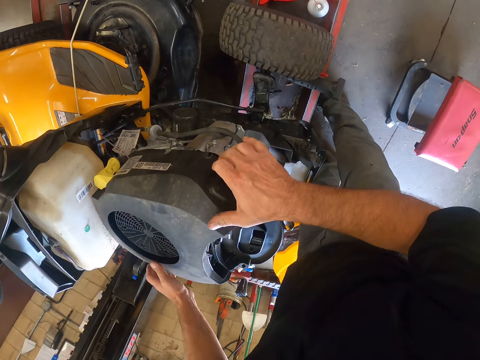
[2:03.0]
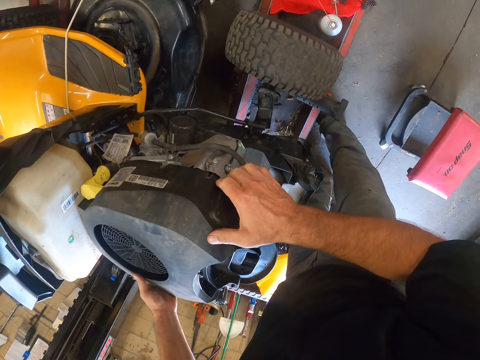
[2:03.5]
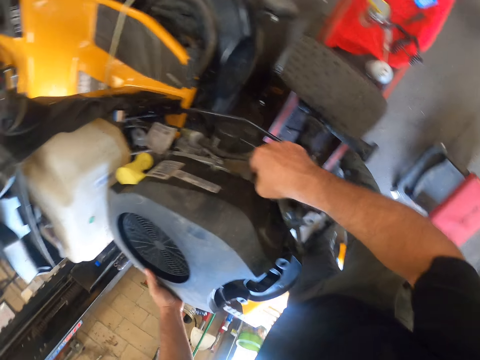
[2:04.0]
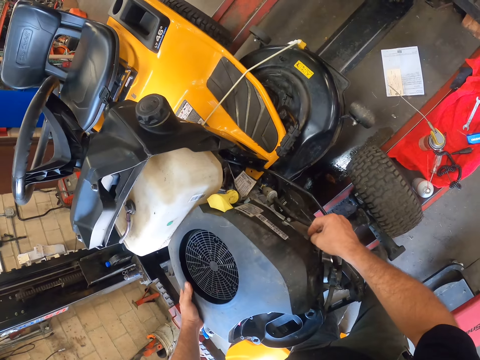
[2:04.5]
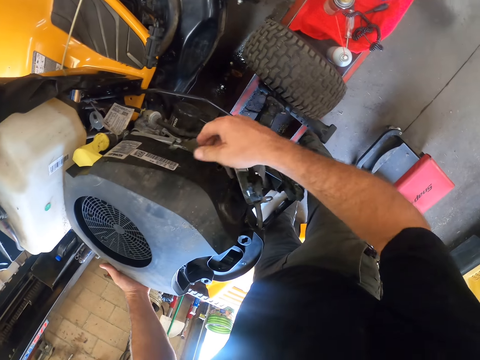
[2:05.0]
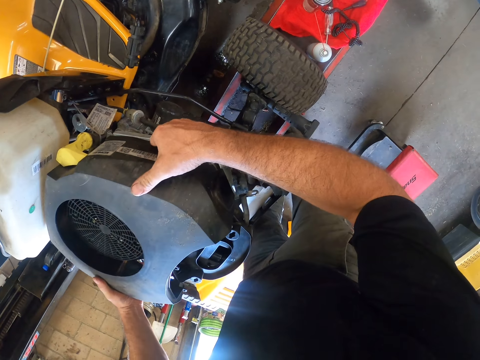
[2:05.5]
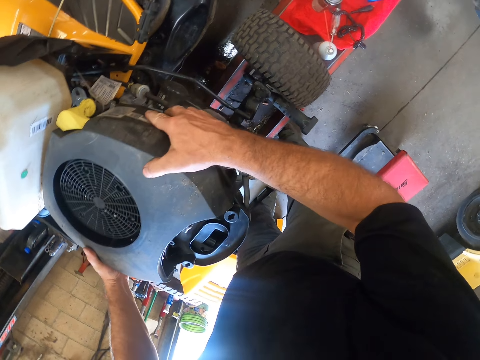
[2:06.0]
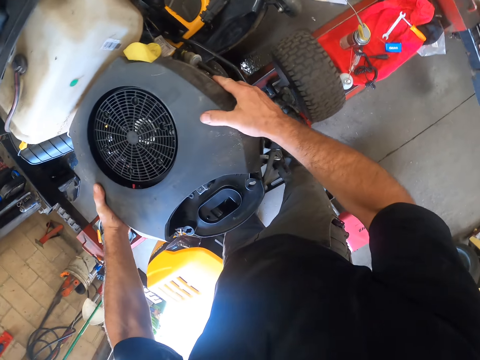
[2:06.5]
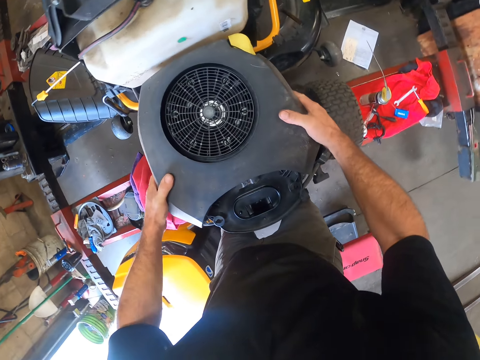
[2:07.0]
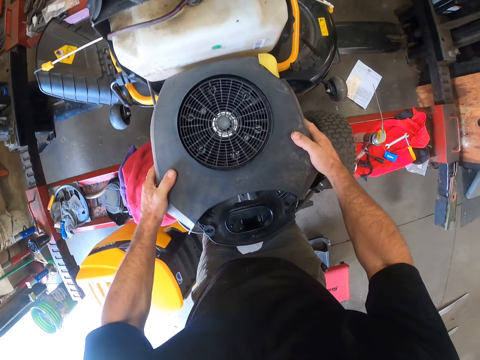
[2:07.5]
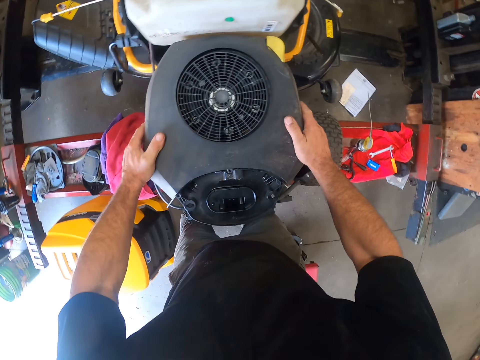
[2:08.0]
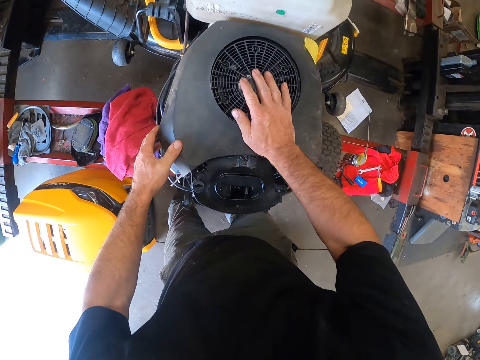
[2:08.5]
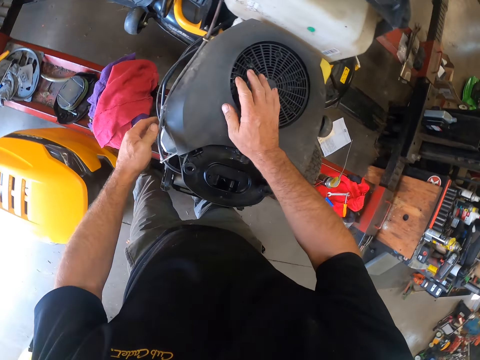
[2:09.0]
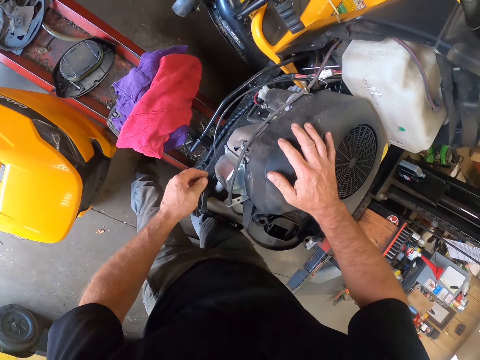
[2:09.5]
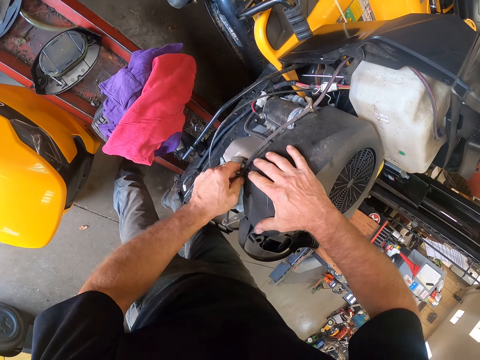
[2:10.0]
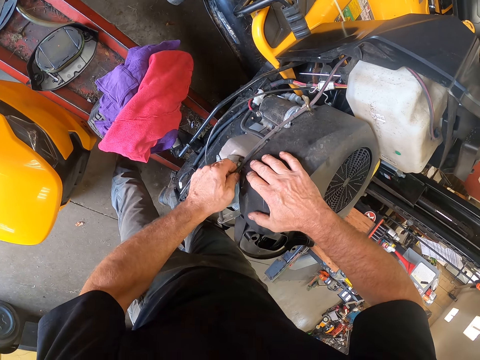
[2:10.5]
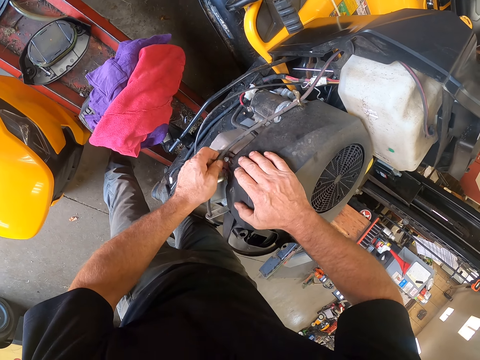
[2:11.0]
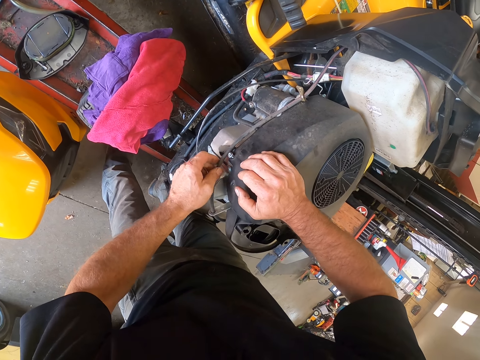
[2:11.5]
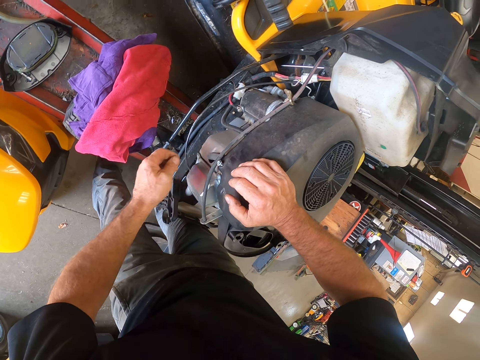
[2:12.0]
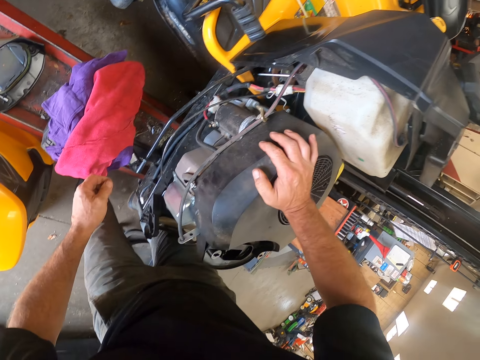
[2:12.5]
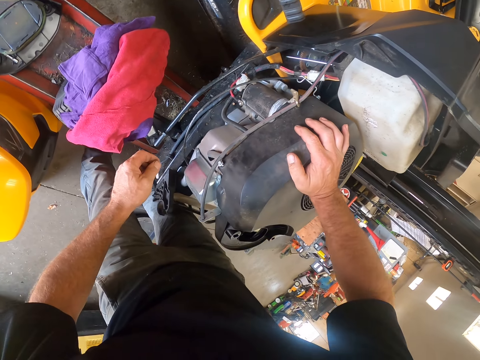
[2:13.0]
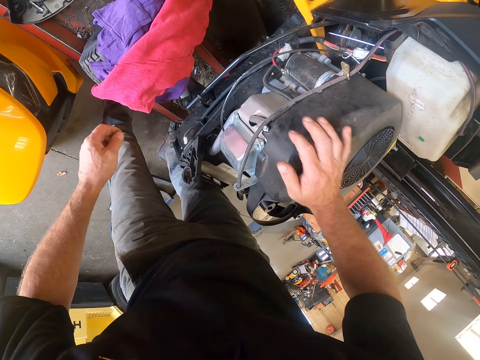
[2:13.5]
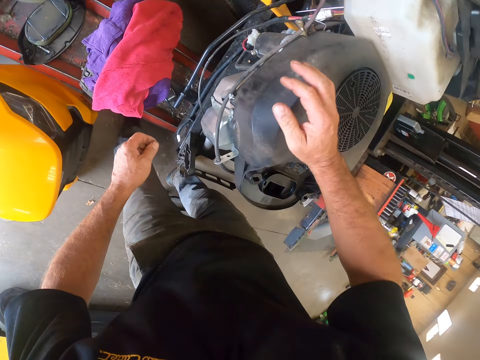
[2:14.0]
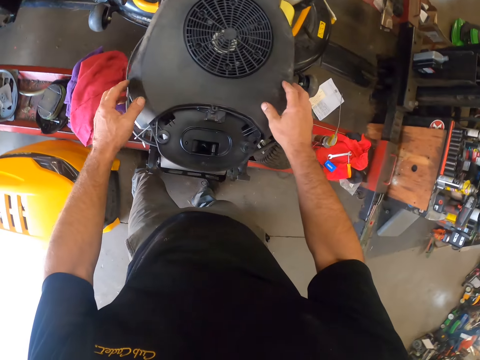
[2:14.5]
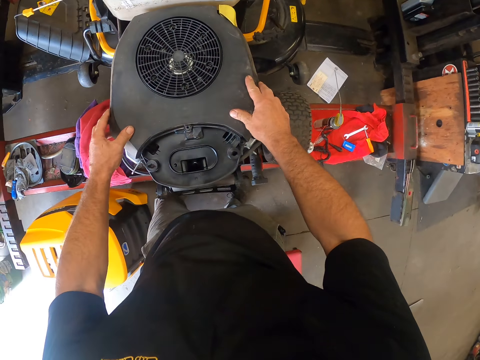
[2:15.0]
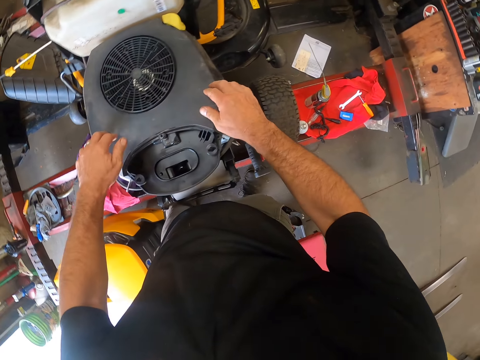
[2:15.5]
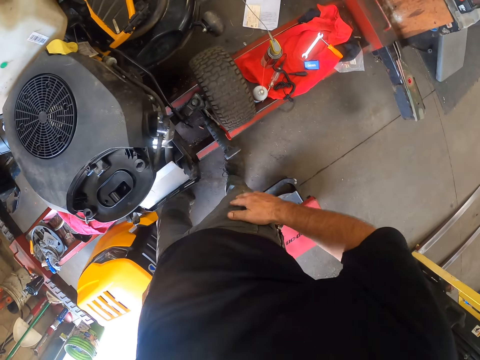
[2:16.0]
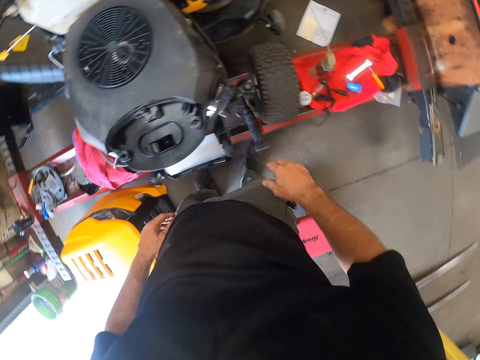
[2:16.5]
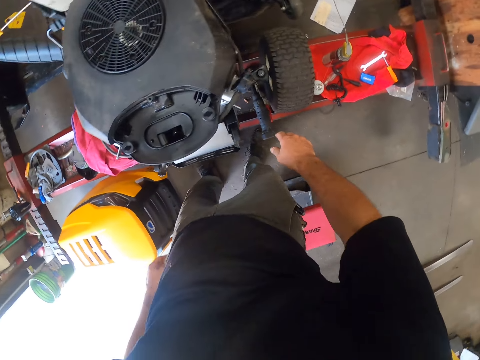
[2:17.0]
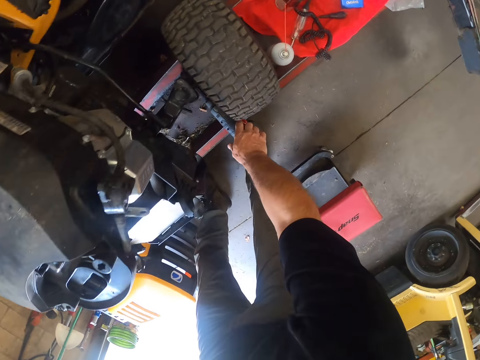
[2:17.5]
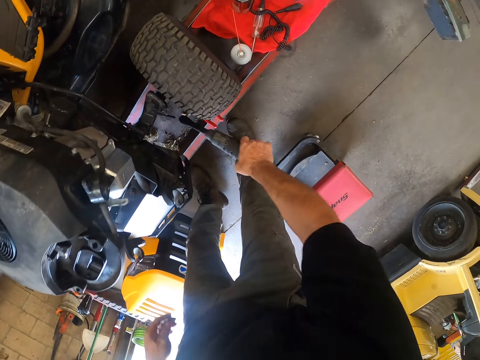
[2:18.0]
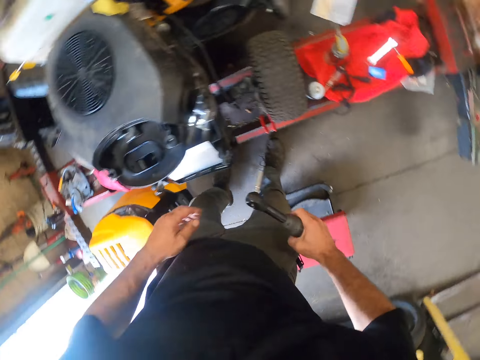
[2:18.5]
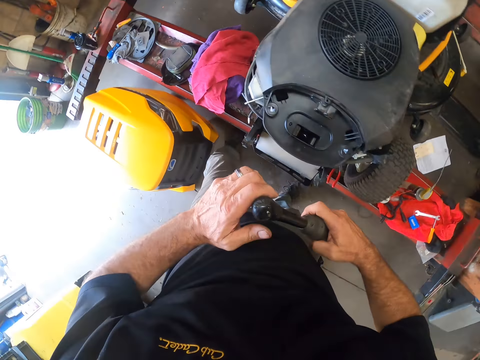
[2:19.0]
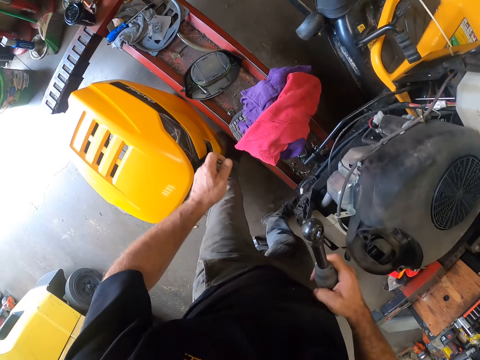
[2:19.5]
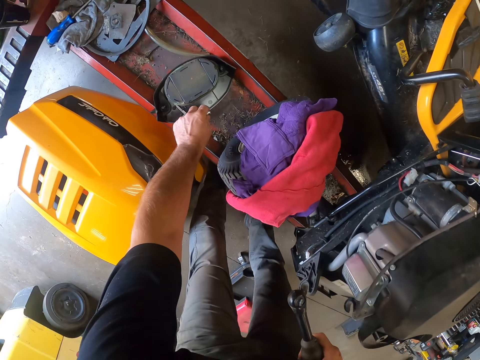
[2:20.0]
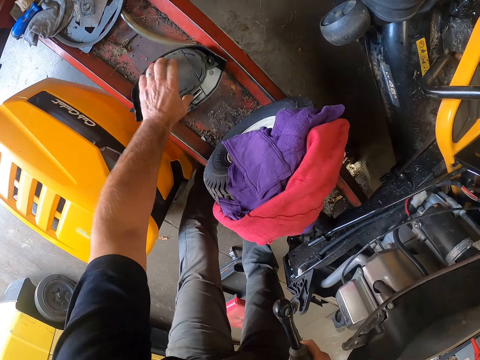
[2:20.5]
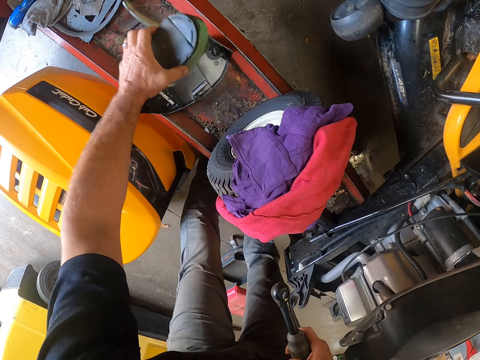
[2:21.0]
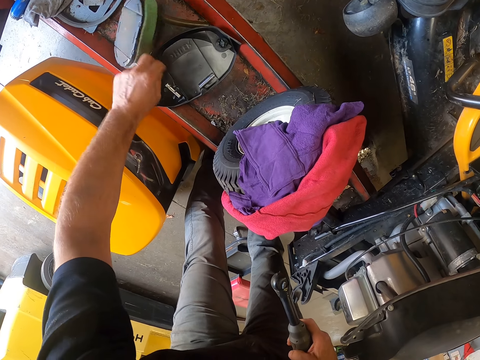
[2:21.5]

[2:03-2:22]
The camera wearer holds the rubber cover with his left hand. He touches another part of the mower. He sets the rubber cover in the mower with both hands. He adjusts a wire in the mower with his left hand. He sets the rubber cover in the mower with his left hand. He sets the rubber cover in the mower with both hands. He picks up the hand drilling machine or bolt tighter from the iron platform. He detaches a drill bit from the hand drilling machine with his left hand. He drops the drill bit on the black cover on the iron platform. He picks an air filter from the black cover on the iron platform. He puts the cover aside. He places the air filter on the iron platform.

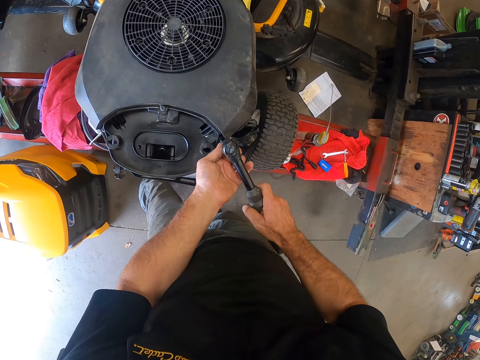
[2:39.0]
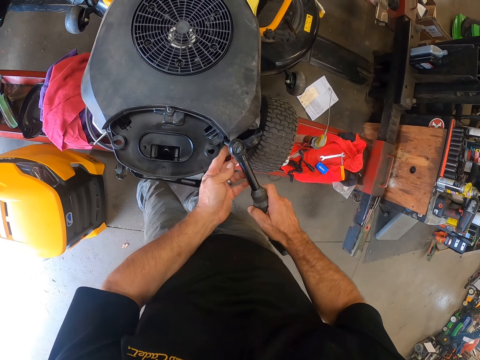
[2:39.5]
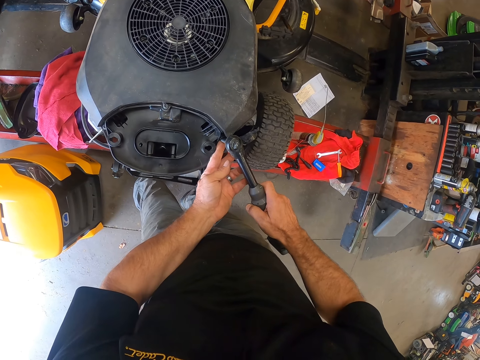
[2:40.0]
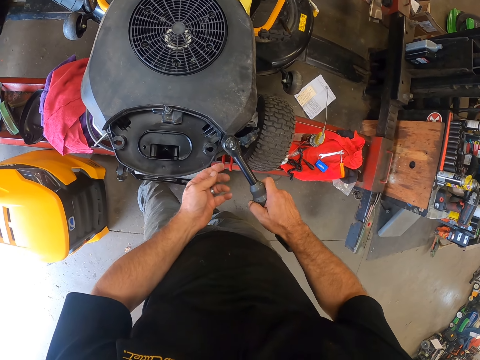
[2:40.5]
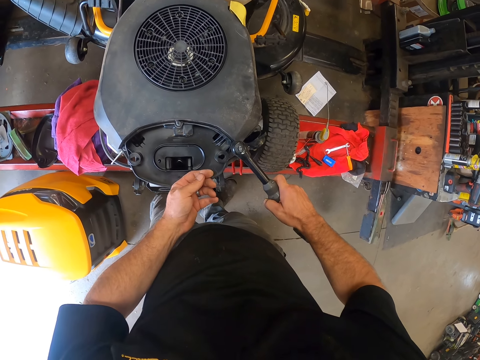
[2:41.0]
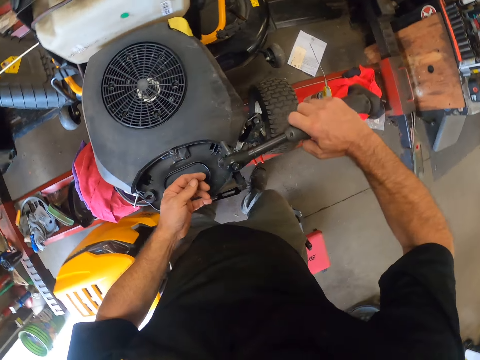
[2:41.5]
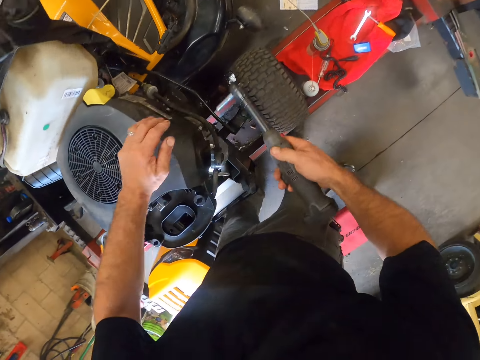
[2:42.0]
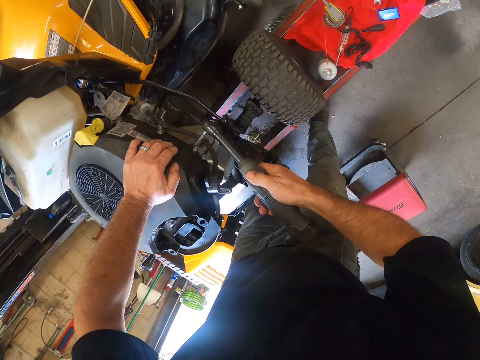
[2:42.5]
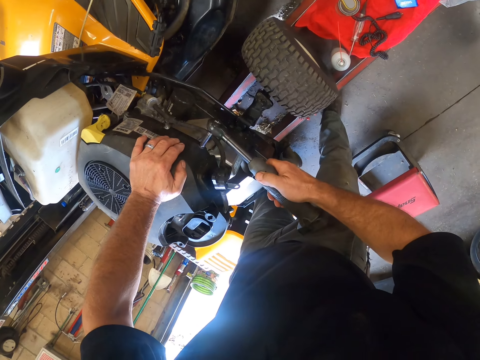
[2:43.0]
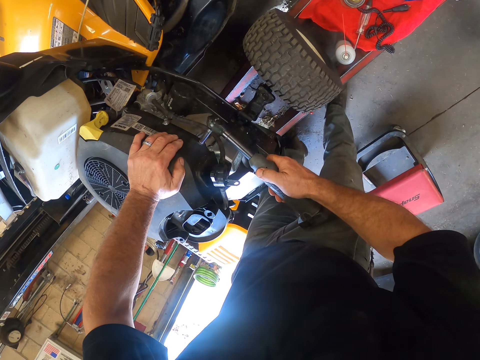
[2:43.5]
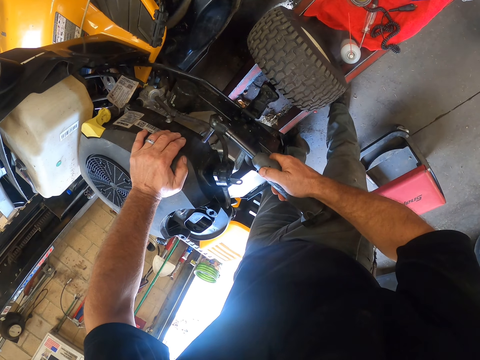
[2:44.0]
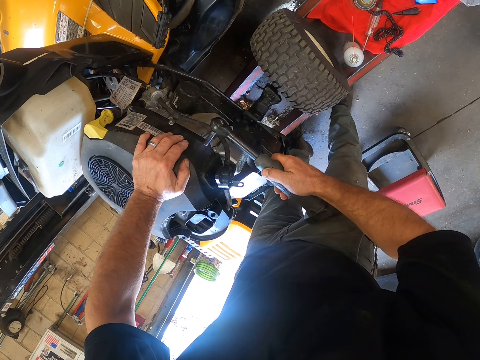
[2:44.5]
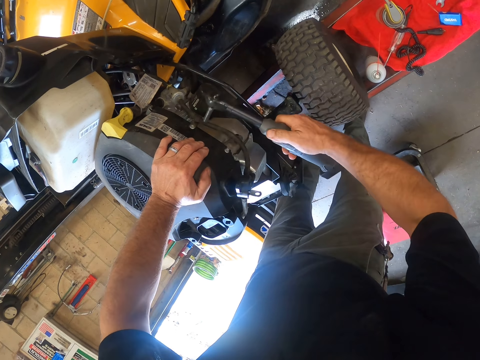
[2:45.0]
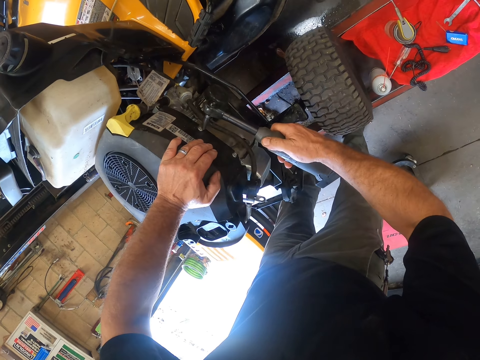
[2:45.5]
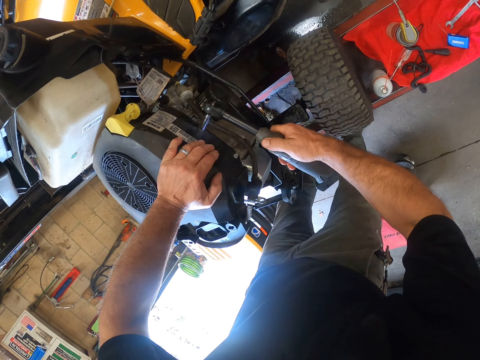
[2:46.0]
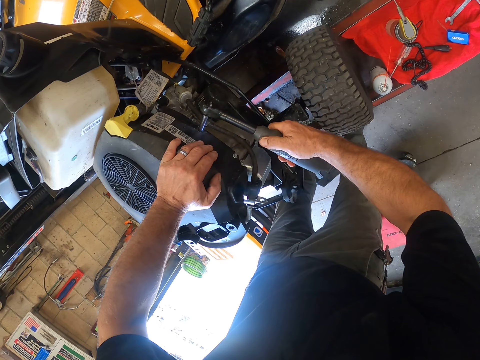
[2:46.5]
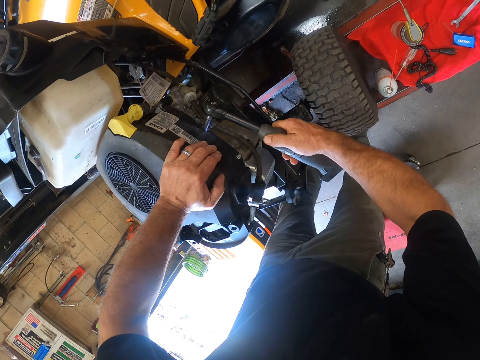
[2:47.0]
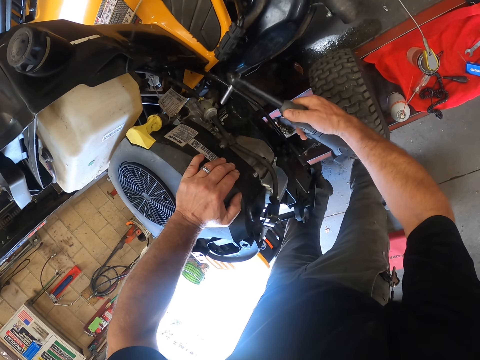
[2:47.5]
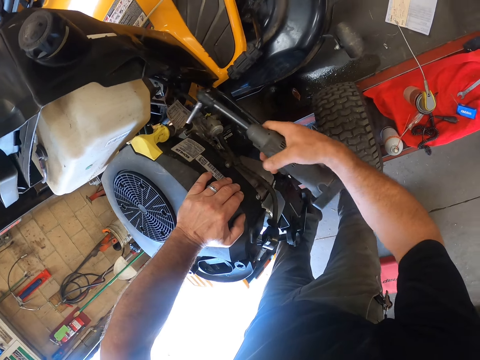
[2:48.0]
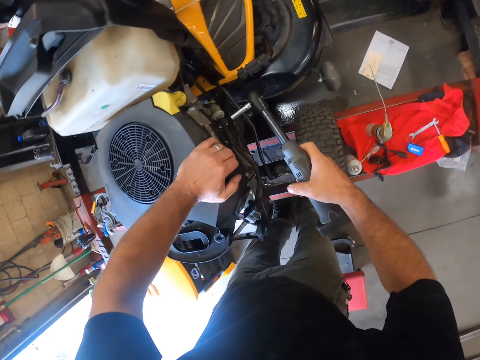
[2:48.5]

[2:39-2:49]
The camera wearer drills the screw into the mower. He holds the mower with his left hand. He tightens two screws into the mower with the hand drilling machine.
